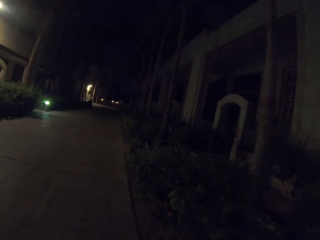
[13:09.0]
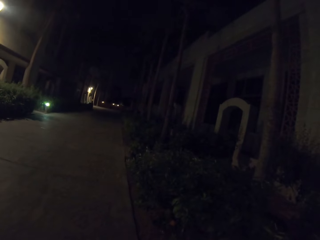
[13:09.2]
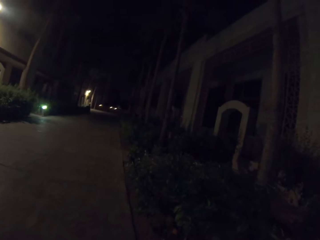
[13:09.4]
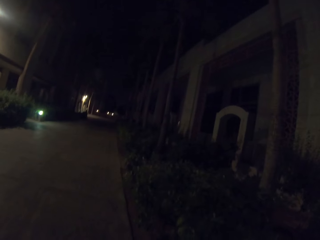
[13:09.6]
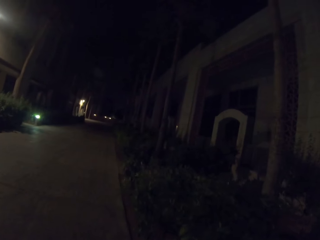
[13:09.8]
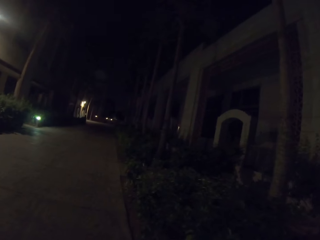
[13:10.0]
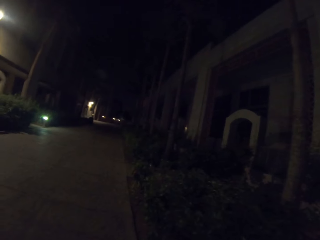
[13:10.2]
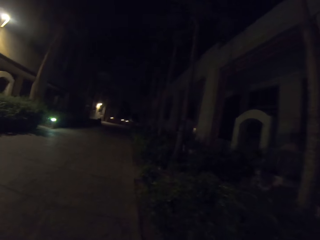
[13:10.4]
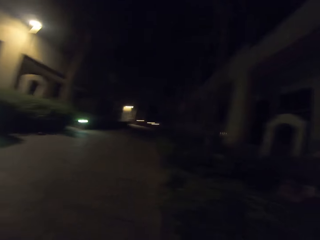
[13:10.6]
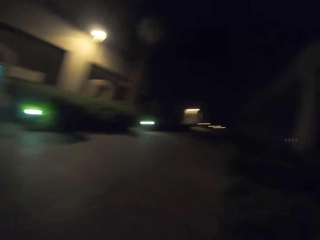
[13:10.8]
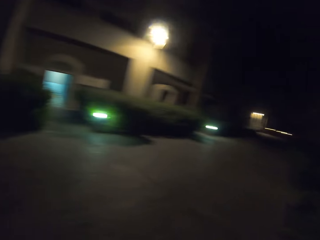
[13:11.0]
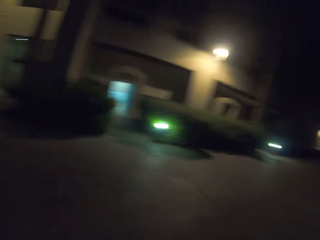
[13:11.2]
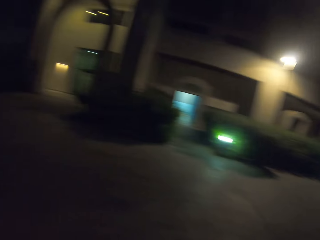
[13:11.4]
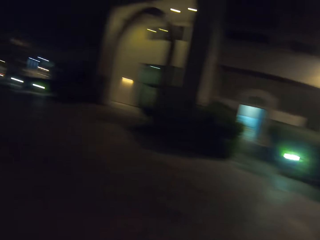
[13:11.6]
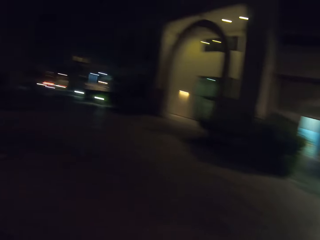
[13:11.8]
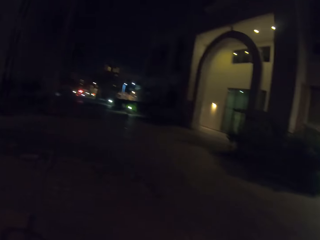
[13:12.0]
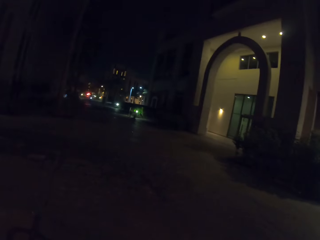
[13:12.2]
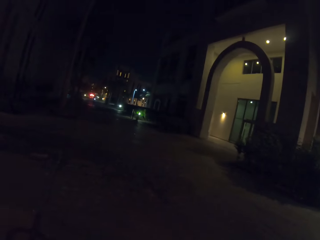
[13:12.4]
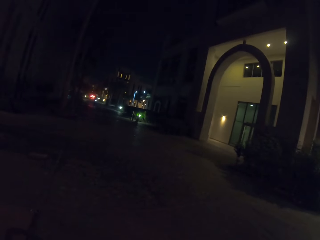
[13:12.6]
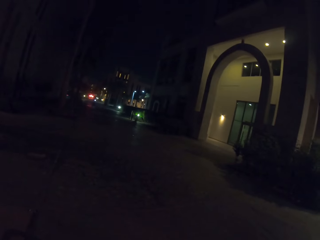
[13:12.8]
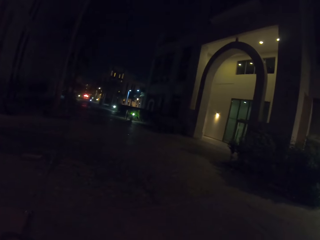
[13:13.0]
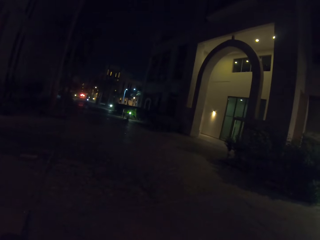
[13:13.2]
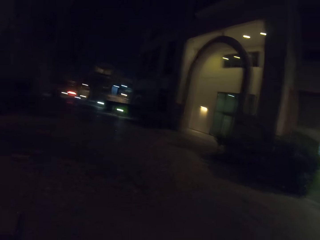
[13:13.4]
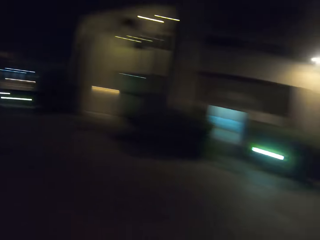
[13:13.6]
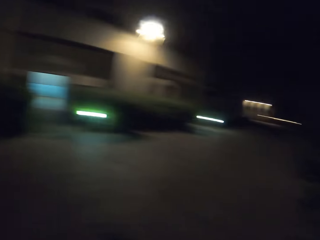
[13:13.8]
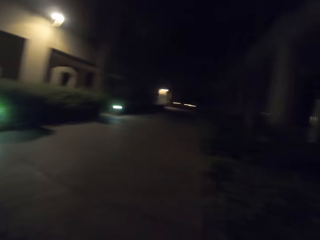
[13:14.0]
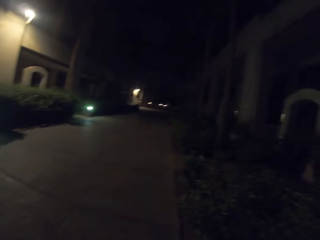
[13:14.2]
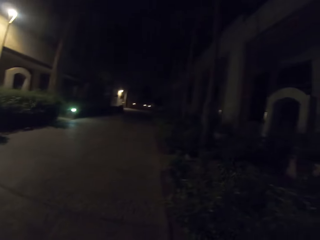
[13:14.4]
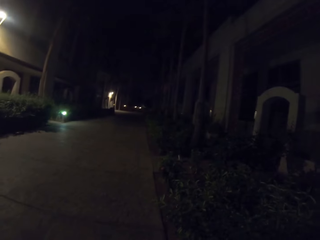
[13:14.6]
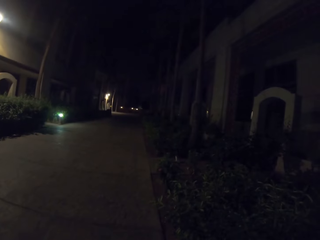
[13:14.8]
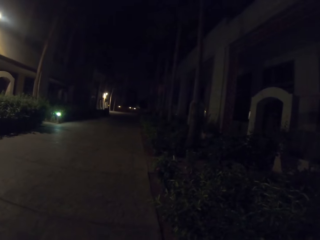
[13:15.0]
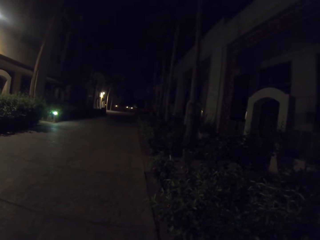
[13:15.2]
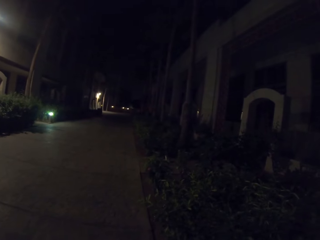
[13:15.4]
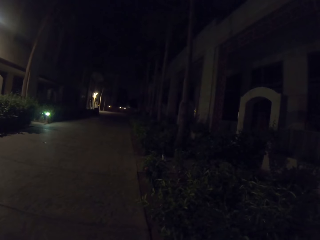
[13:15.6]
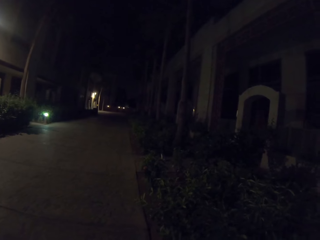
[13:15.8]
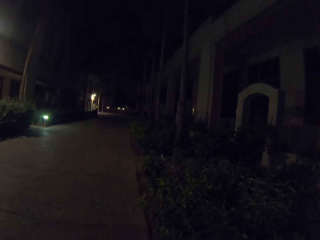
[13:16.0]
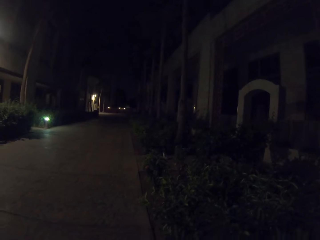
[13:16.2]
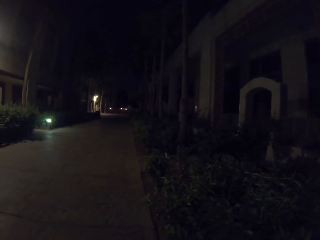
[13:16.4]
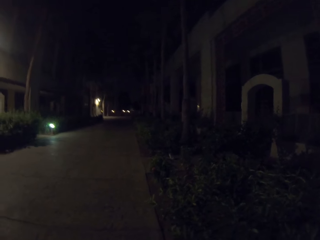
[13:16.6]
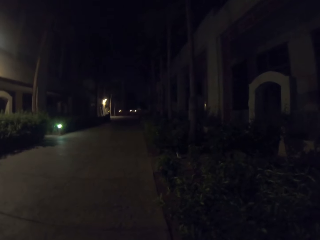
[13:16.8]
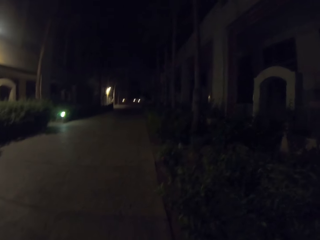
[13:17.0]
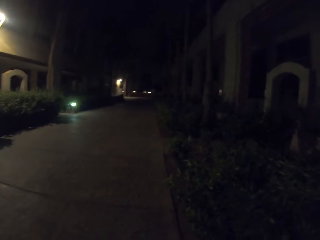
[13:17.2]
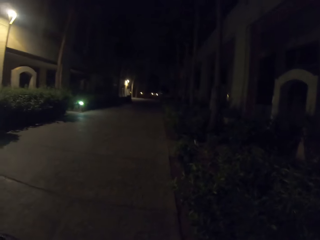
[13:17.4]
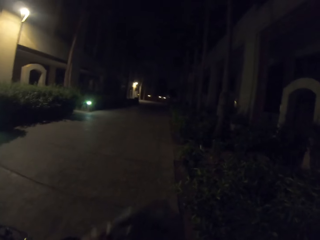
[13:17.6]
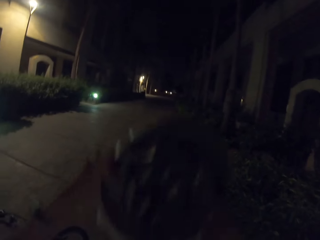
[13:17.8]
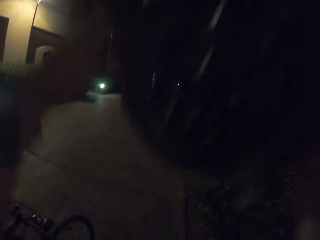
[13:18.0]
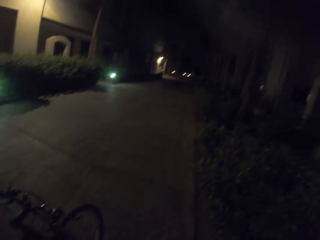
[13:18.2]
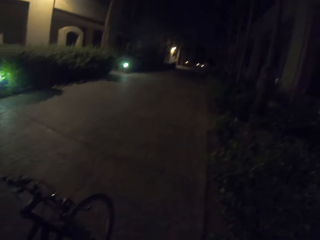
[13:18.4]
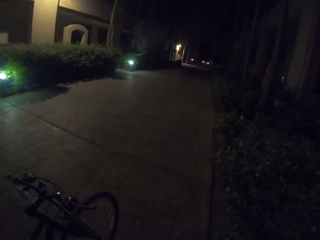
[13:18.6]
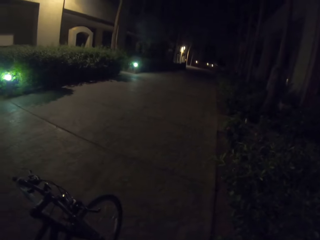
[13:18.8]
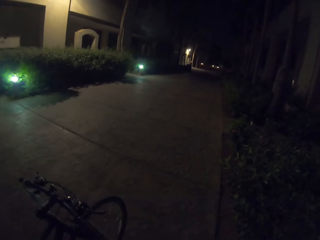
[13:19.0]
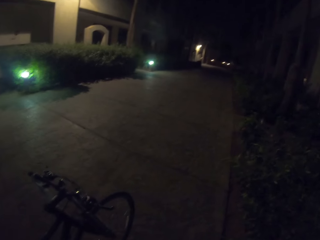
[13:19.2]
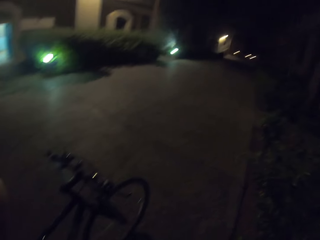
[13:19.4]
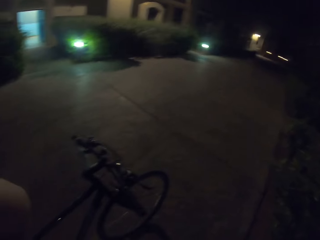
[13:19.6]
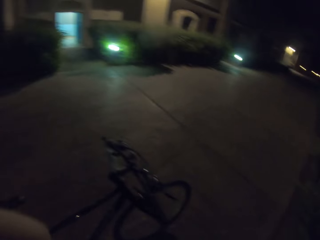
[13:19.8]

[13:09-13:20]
The camera wearer looks around. They put on the helmet.

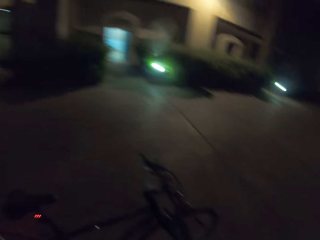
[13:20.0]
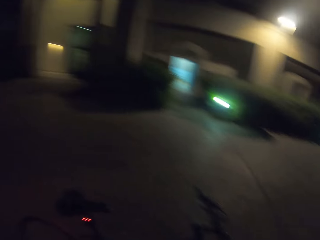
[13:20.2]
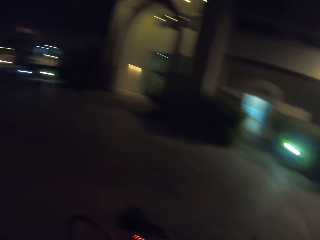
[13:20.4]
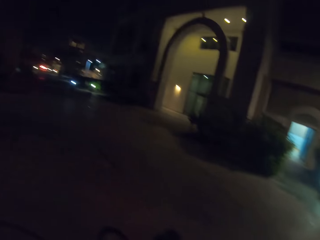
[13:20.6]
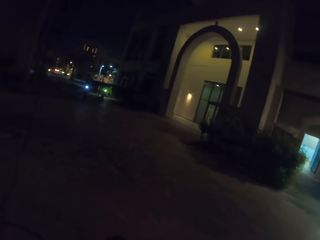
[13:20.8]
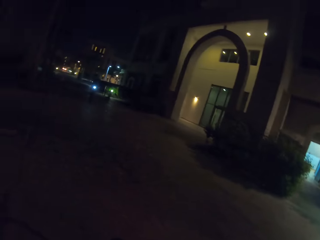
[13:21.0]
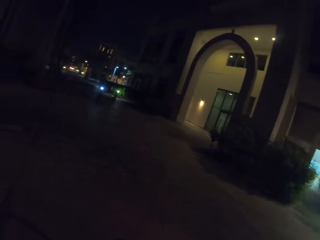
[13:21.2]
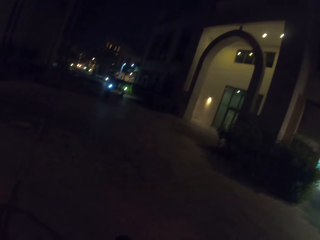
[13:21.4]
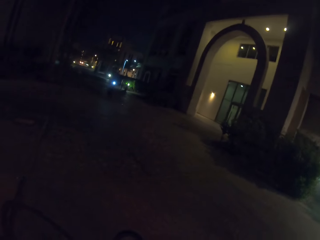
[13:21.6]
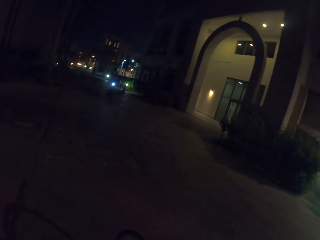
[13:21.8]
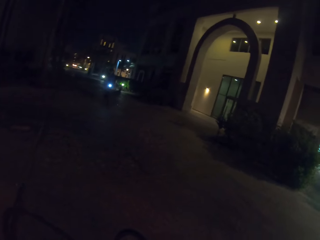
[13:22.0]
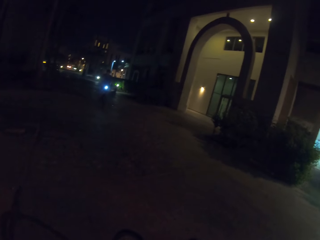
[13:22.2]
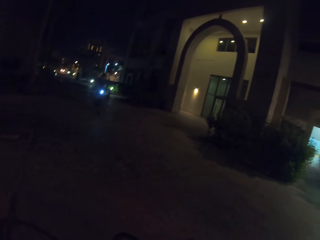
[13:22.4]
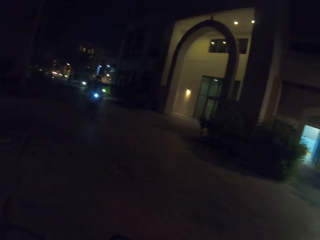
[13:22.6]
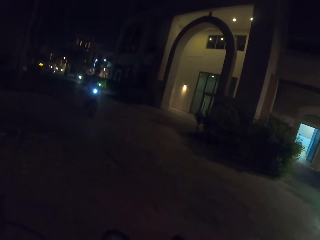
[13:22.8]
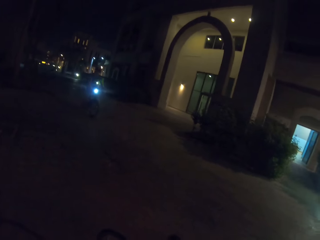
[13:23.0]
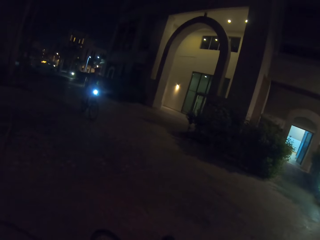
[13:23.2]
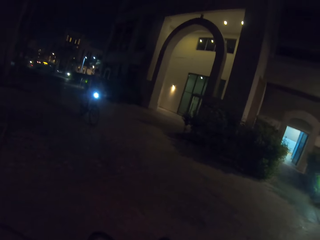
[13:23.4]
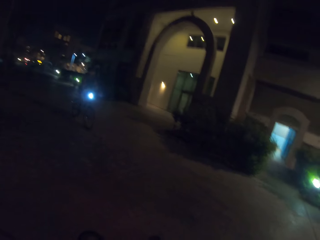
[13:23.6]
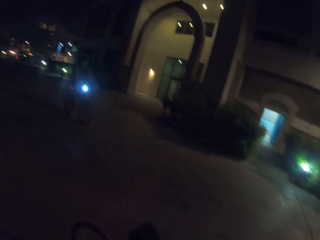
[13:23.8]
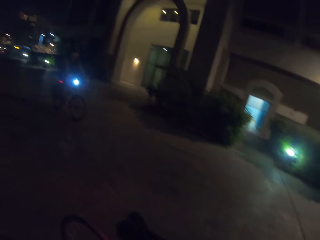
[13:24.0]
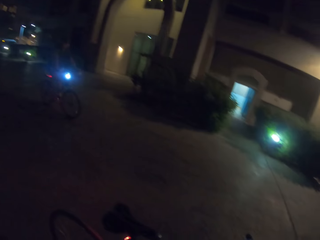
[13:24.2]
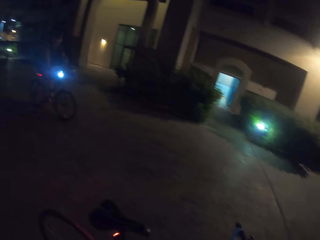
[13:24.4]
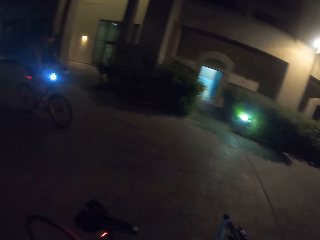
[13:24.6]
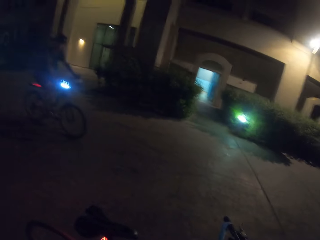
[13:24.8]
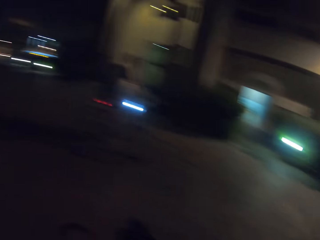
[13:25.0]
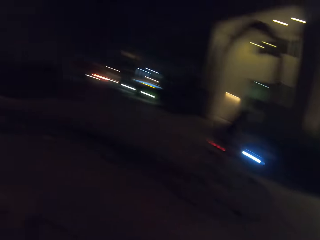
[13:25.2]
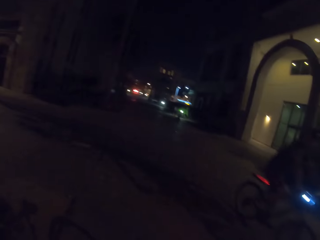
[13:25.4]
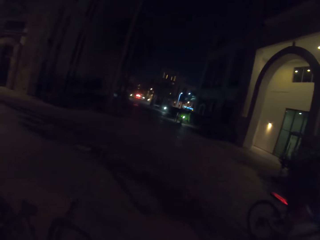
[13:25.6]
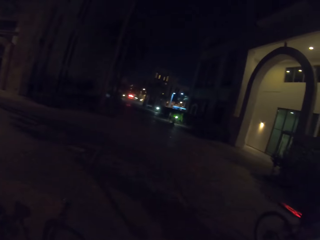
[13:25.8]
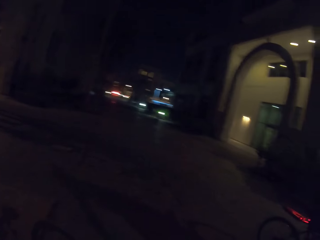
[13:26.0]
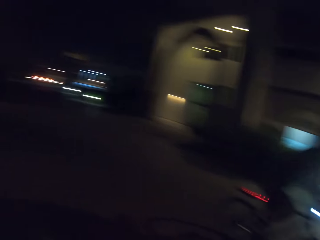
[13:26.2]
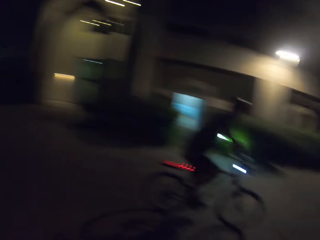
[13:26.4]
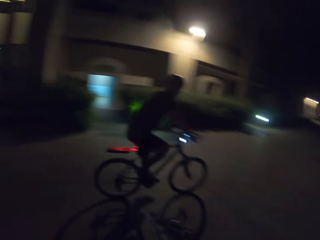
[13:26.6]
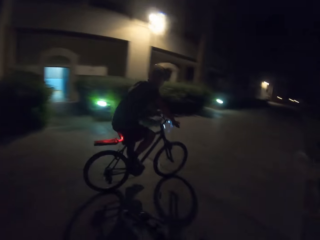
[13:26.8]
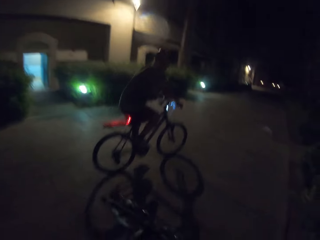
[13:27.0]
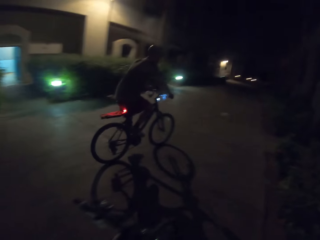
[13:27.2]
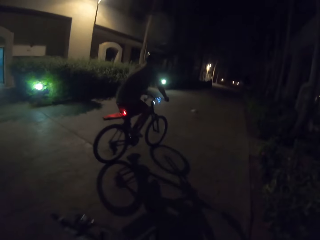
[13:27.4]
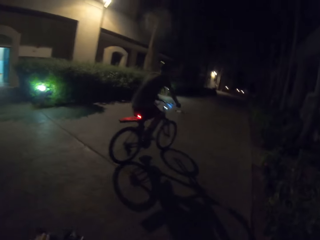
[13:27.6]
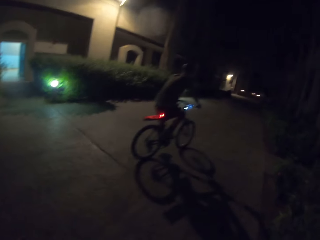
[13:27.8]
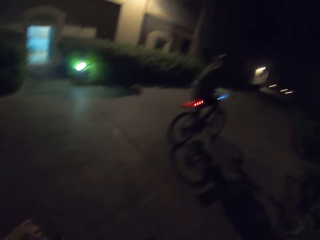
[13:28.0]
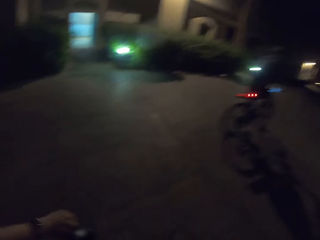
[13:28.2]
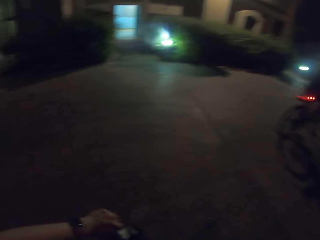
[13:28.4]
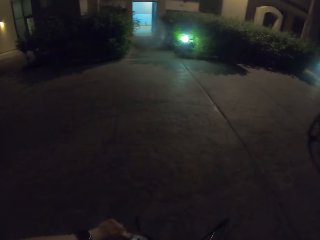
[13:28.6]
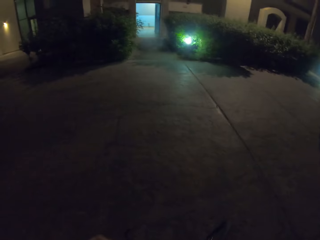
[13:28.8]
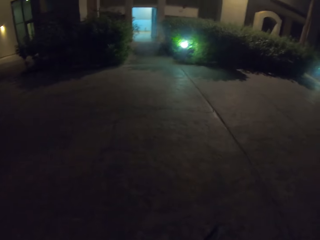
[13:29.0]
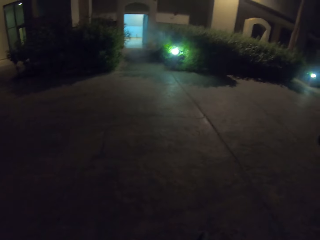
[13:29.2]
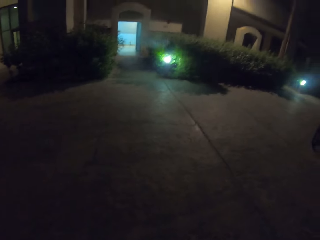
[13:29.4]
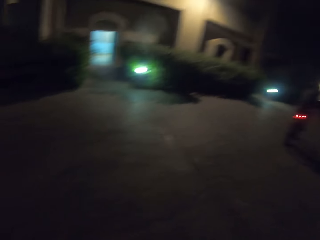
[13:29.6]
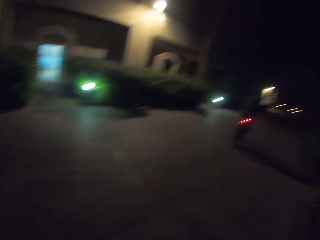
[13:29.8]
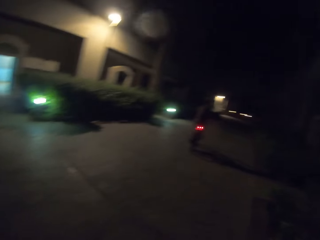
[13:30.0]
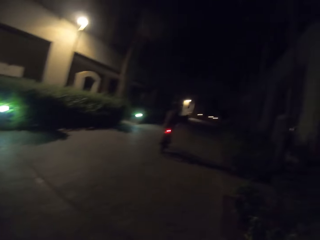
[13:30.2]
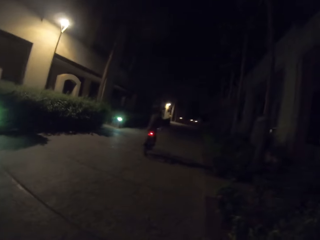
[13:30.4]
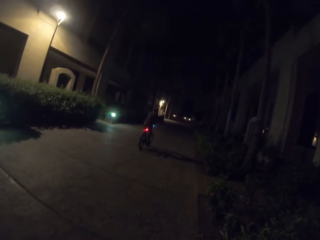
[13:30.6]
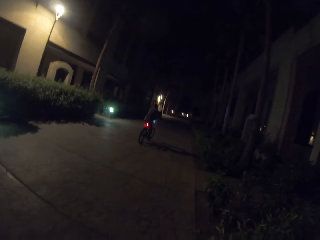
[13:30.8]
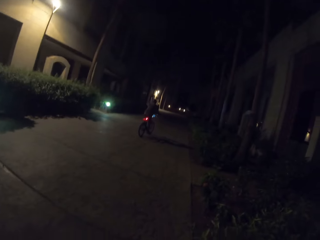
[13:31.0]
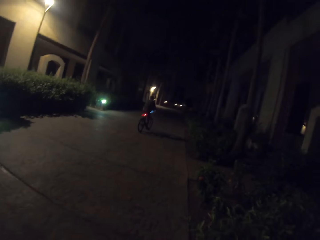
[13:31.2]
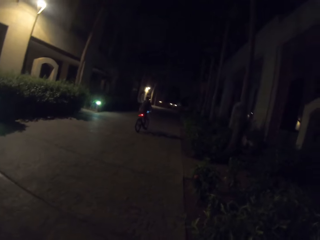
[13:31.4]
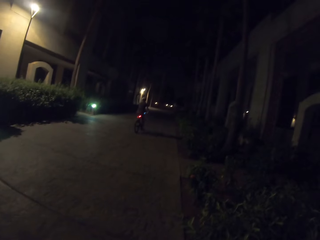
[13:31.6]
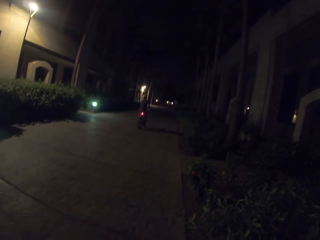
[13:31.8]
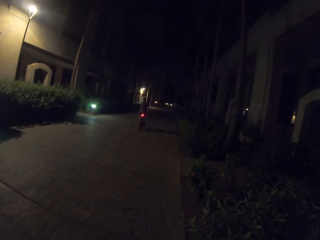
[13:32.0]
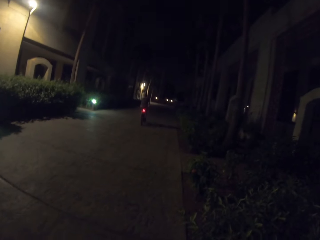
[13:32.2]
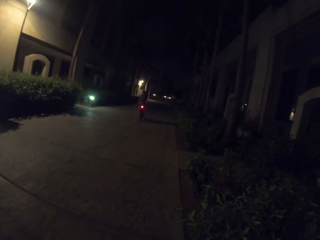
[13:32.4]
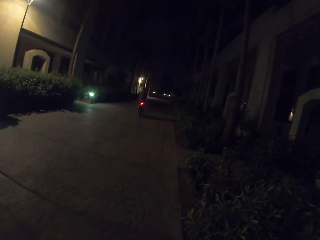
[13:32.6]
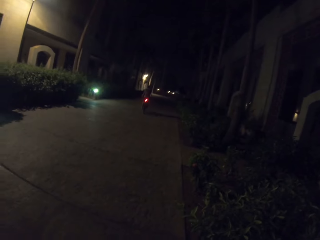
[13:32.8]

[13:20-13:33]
The camera wearer looks round. They look at a man. The man rides a bicycle. The camera wearer looks around.
